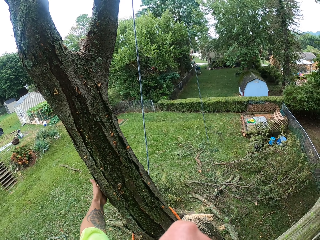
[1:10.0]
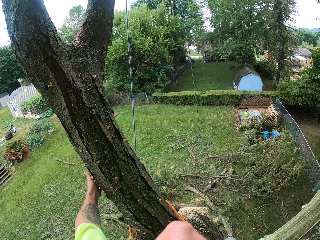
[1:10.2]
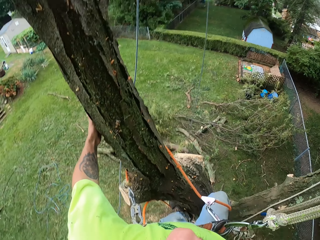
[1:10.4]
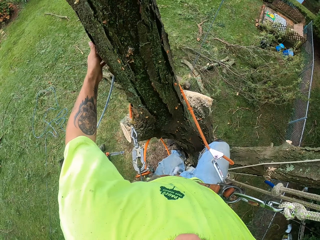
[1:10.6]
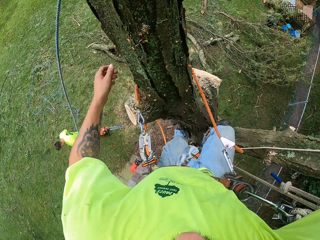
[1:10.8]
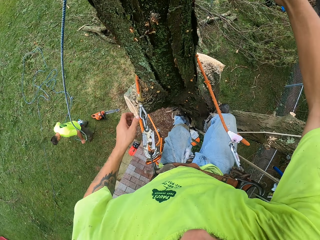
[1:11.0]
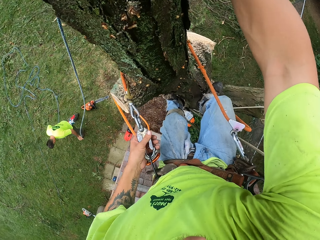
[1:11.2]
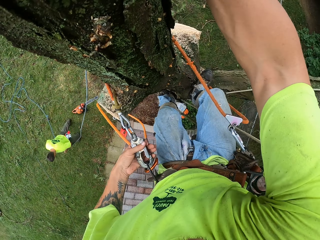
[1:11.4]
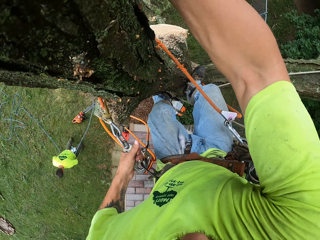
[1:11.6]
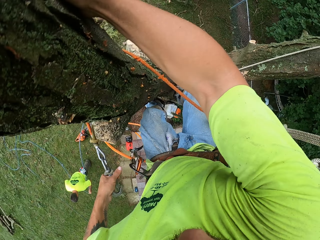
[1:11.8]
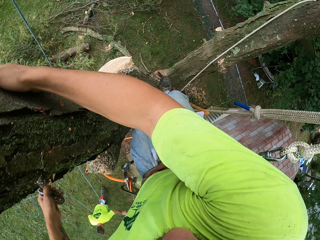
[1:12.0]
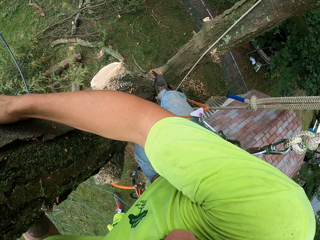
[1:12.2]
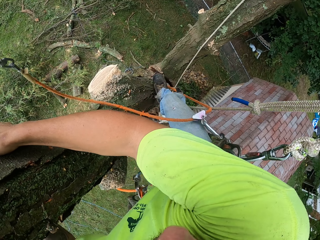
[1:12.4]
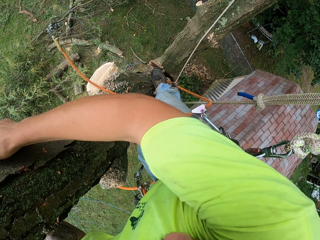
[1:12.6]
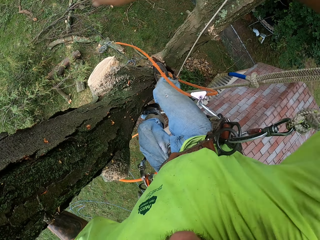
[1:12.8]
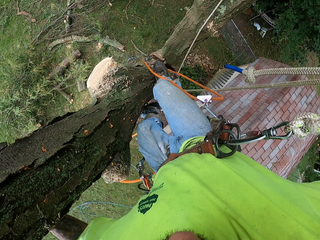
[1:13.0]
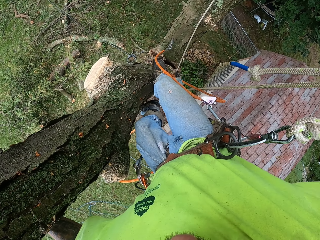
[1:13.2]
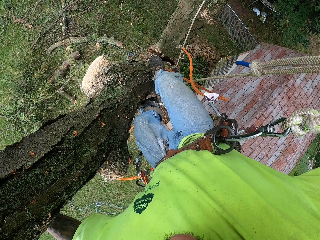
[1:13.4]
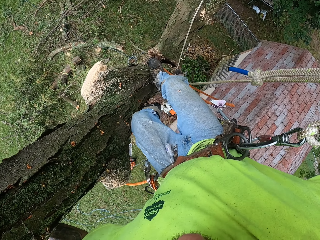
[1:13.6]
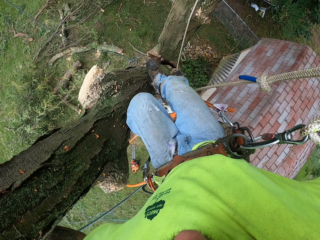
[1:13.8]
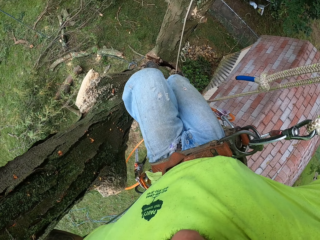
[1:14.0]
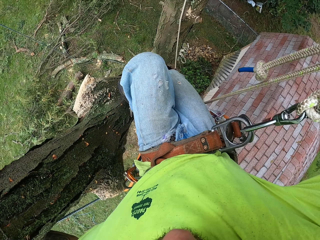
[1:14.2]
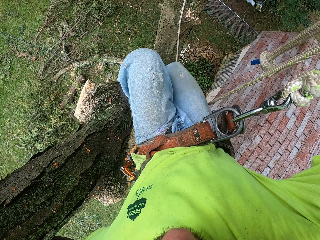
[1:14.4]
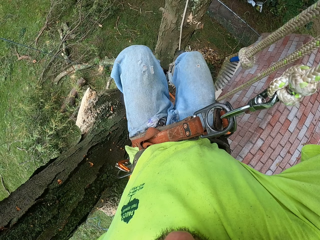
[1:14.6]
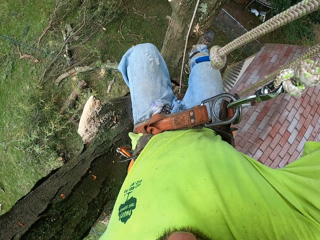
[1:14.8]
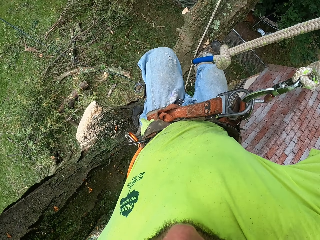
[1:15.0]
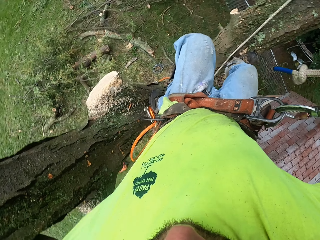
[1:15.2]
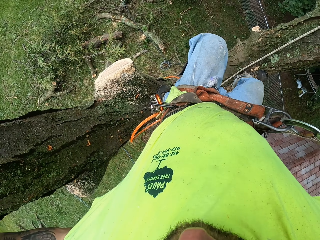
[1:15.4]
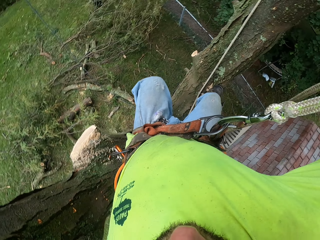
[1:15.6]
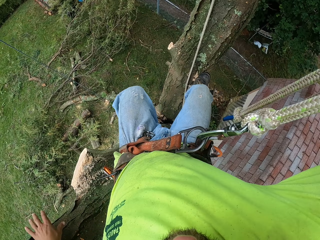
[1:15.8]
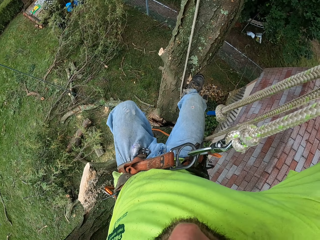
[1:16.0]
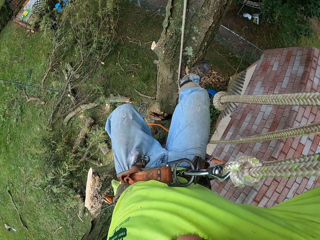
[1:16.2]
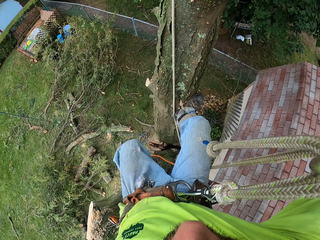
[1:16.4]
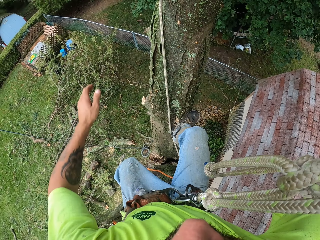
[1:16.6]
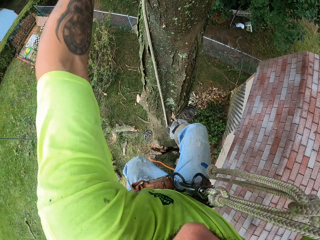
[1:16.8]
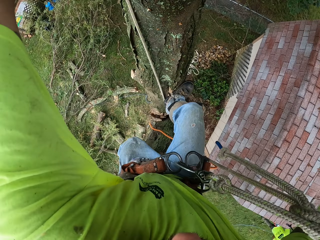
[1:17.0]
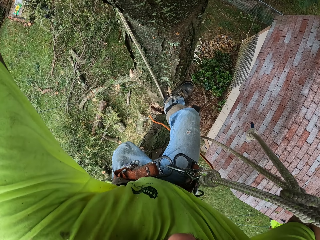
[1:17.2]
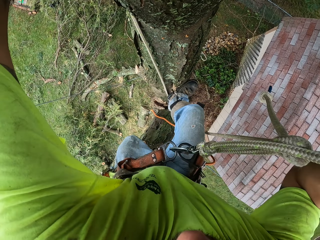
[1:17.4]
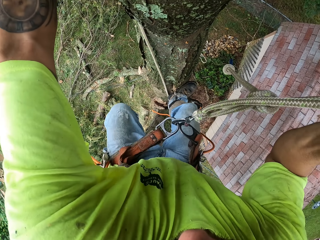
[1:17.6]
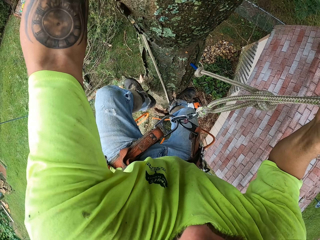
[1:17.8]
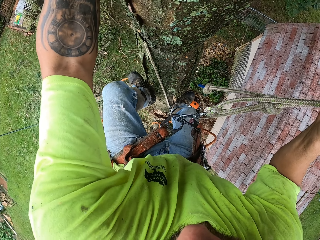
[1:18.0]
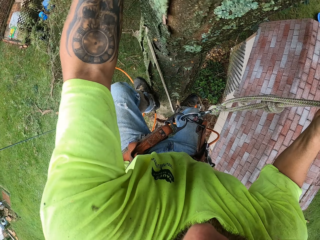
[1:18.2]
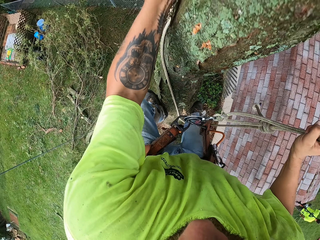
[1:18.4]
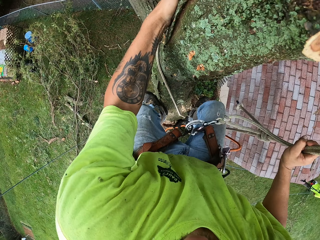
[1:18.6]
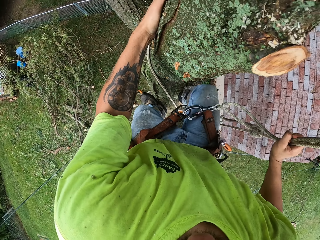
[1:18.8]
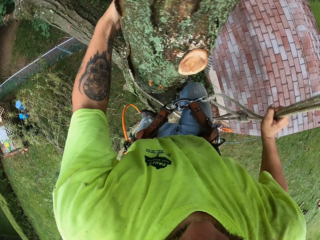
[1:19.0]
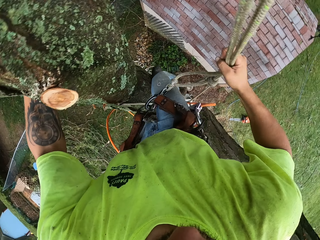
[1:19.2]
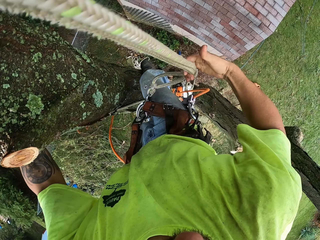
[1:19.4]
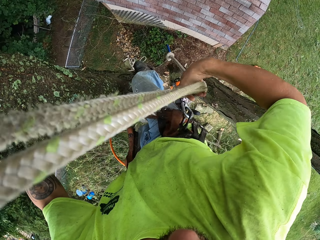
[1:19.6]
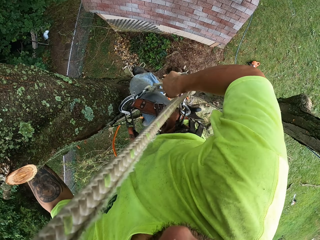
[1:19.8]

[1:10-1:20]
The camera wearer holds the tree. He unhooks the tree climbing rope from the waist kit with his left hand. A man walks. The camera wearer climbs up the tree with the rope in his right hand.

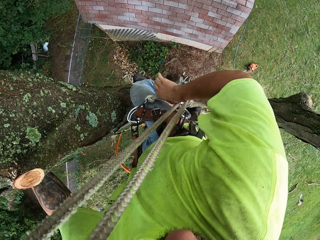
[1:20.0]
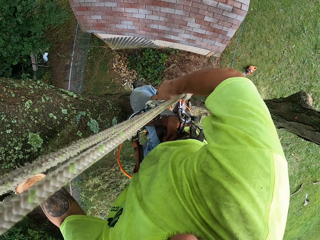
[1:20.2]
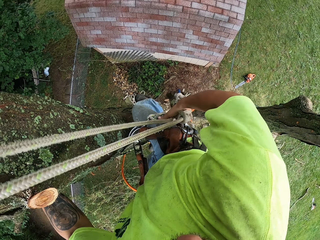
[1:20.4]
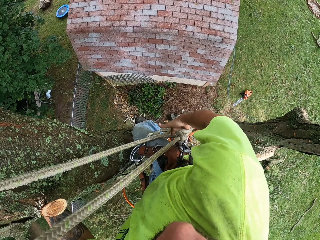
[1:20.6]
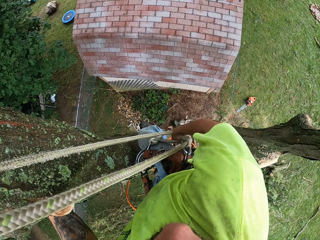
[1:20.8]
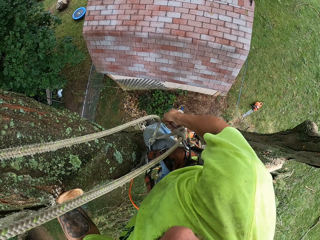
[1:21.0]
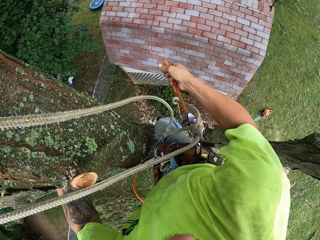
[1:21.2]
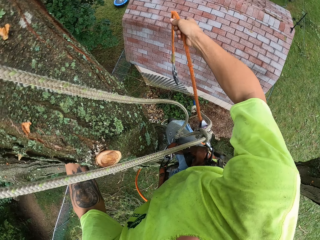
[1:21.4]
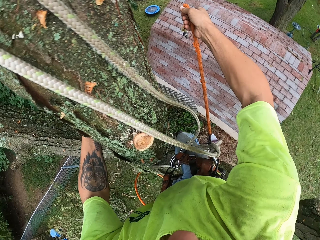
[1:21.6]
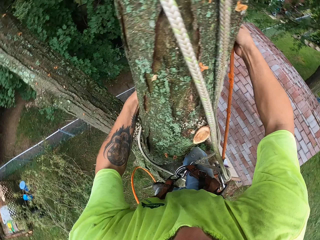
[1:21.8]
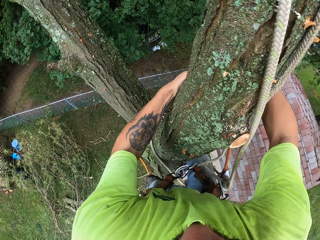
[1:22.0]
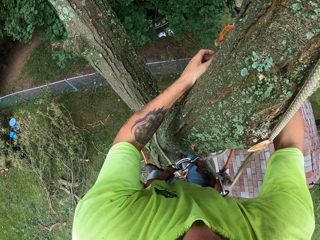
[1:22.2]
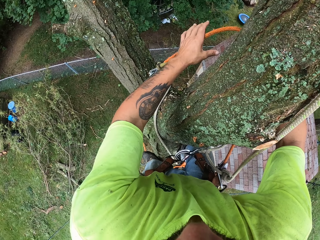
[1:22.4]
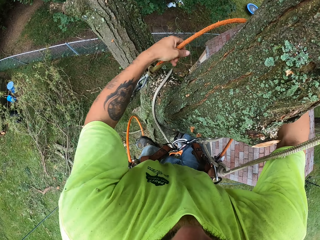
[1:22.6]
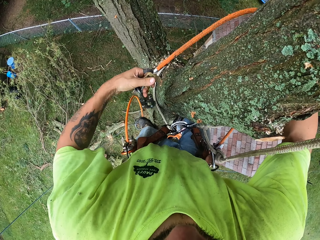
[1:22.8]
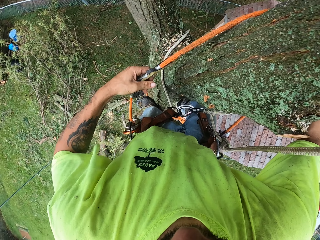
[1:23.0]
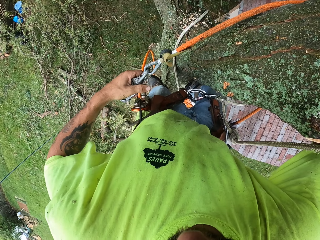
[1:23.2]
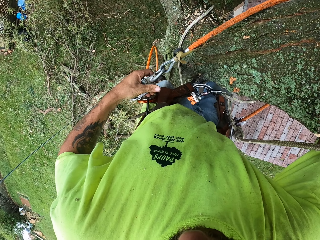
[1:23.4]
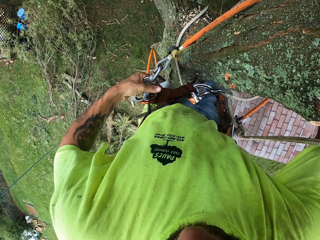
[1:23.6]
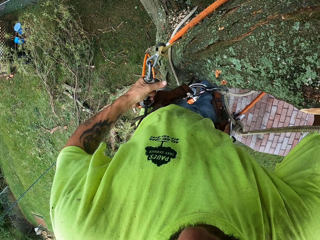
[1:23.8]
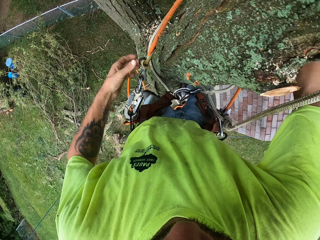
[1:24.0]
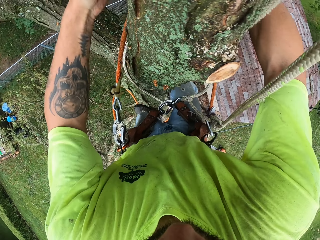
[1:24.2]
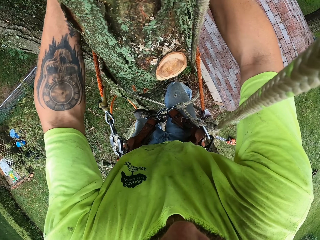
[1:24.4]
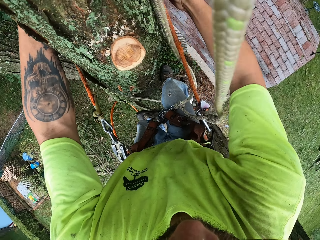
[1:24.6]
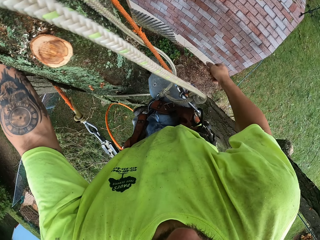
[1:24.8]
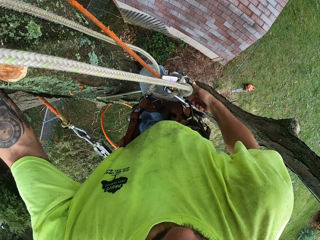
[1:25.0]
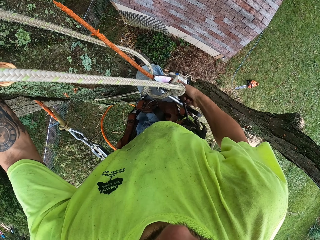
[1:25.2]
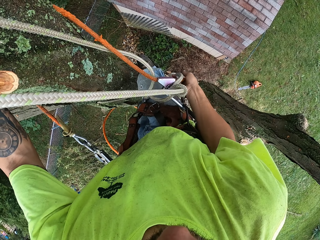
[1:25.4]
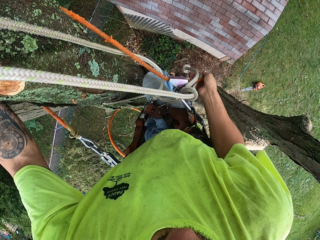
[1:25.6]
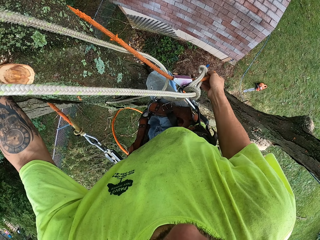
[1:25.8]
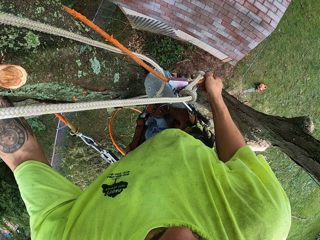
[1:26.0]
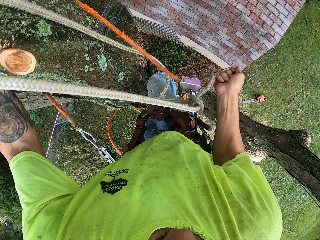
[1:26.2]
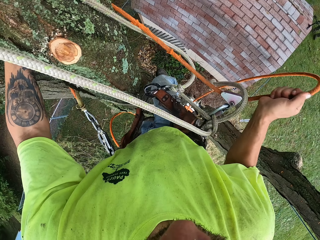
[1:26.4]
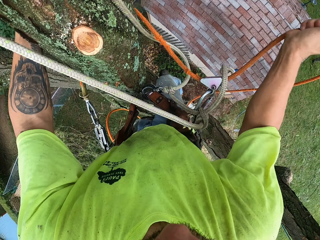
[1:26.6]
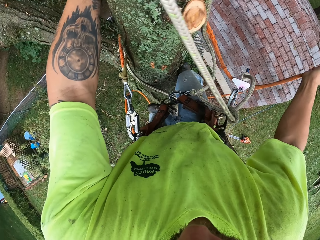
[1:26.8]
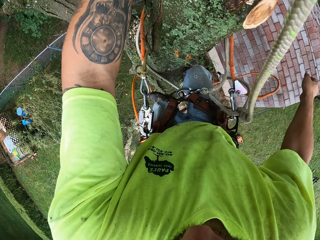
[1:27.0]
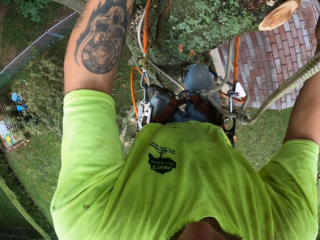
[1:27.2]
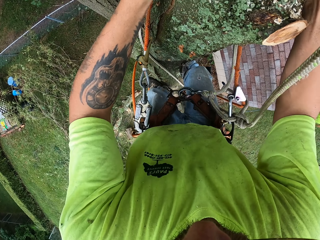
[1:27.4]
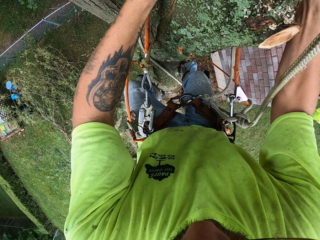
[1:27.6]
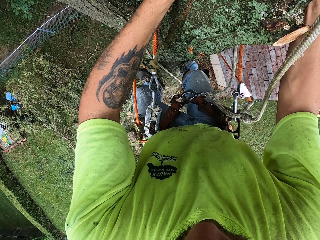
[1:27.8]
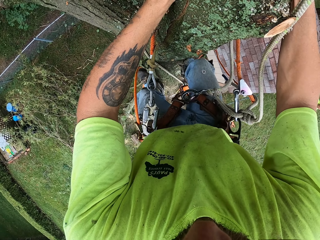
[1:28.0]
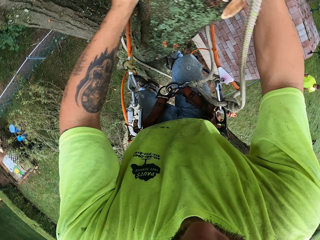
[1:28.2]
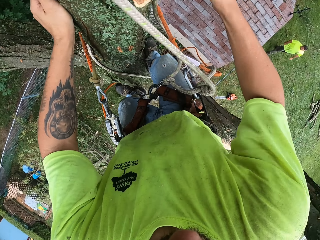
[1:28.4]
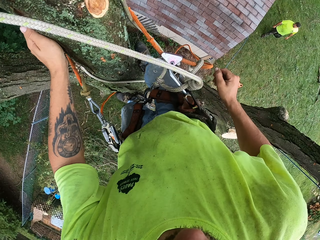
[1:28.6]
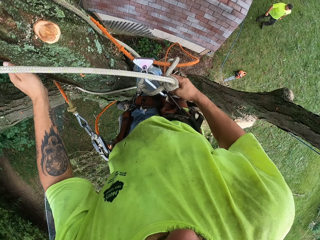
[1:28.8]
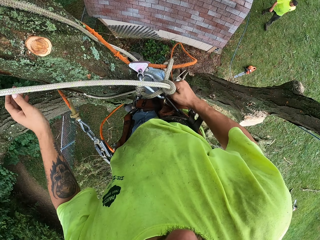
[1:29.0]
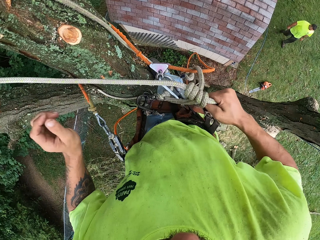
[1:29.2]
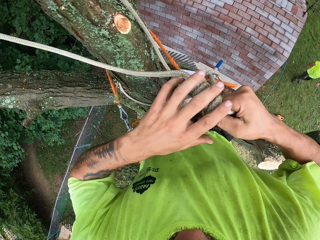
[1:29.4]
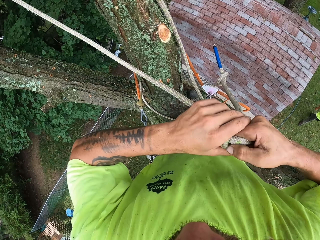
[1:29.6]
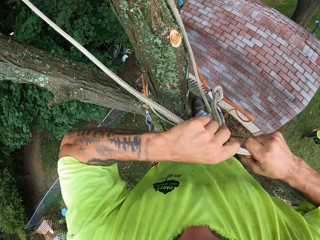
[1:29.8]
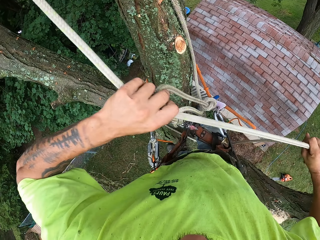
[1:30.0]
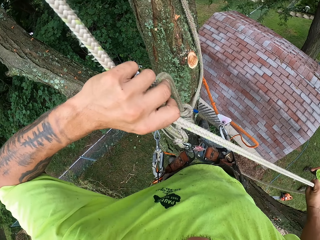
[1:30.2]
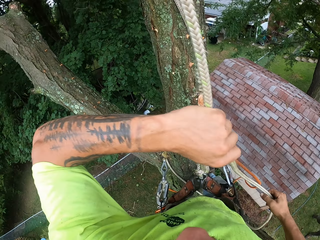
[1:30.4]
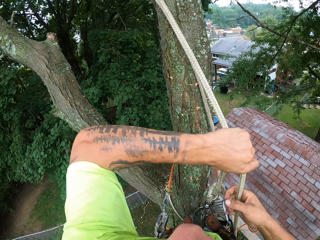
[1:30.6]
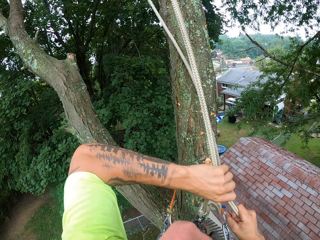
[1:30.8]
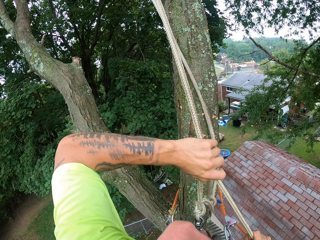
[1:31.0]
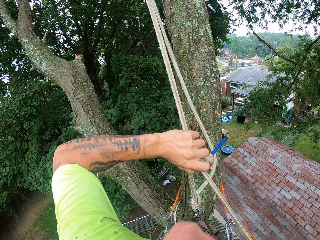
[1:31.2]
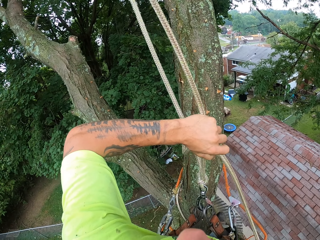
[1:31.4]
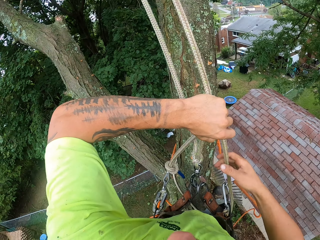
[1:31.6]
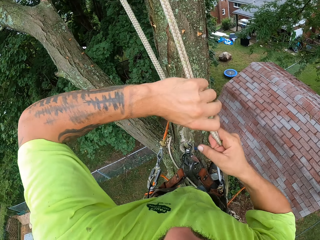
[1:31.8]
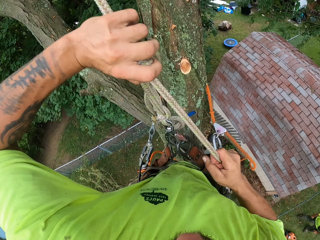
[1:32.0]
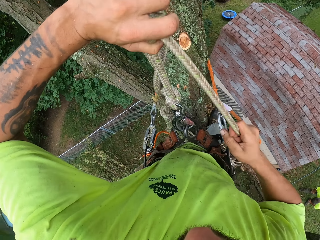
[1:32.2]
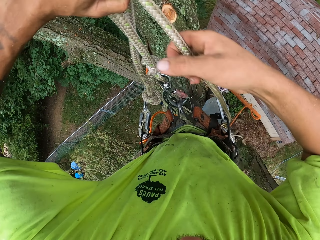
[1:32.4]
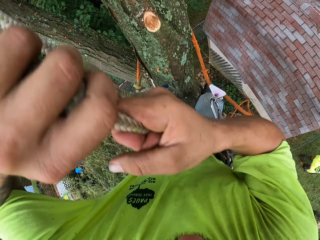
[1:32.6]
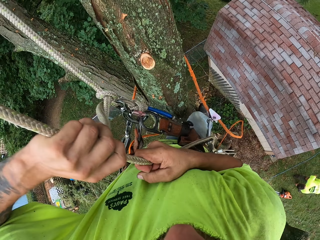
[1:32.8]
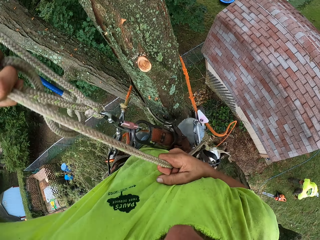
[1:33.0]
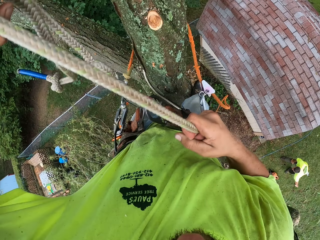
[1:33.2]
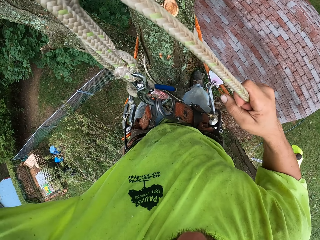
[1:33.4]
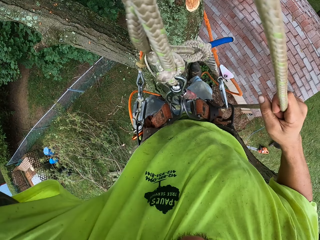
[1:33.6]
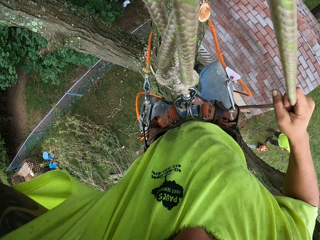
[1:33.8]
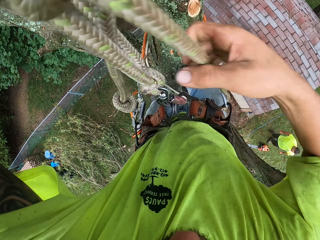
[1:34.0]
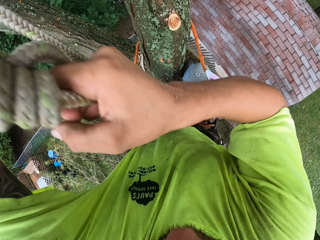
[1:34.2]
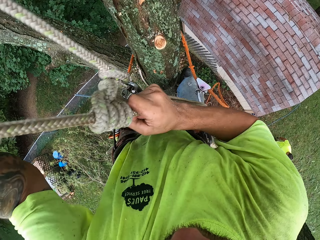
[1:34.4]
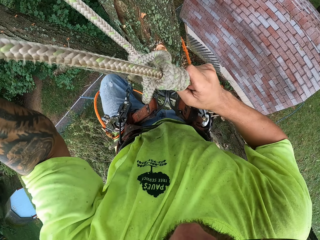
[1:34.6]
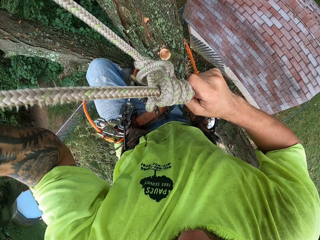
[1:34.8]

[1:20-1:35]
The camera wearer hooks the tree climbing rope around the tree with both hands. He pulls the rope. He ties the tree rope on the tree. He holds the tree with both hands. He adjusts the tree climbing rope around his waist with his right hand. He adjusts the rope with both hands.
